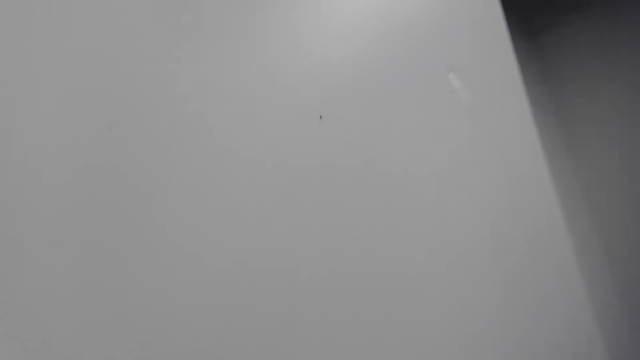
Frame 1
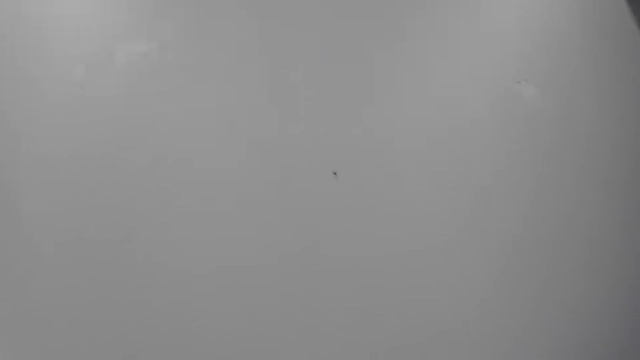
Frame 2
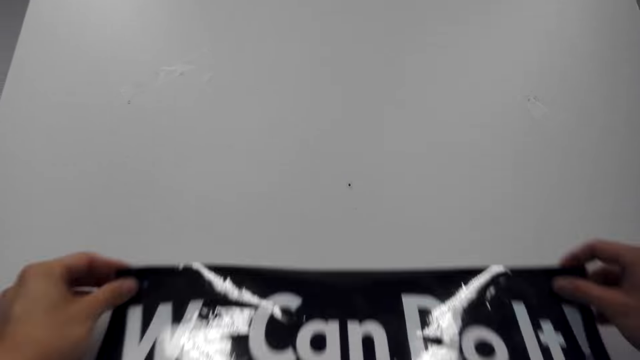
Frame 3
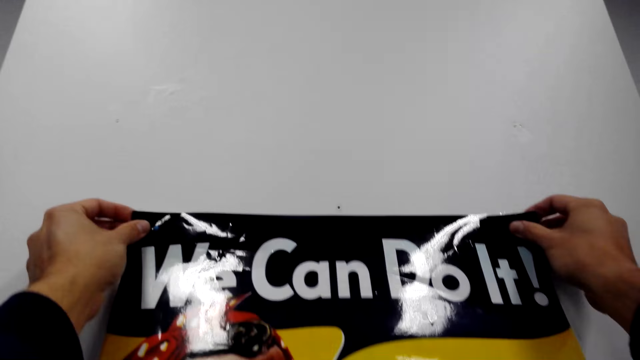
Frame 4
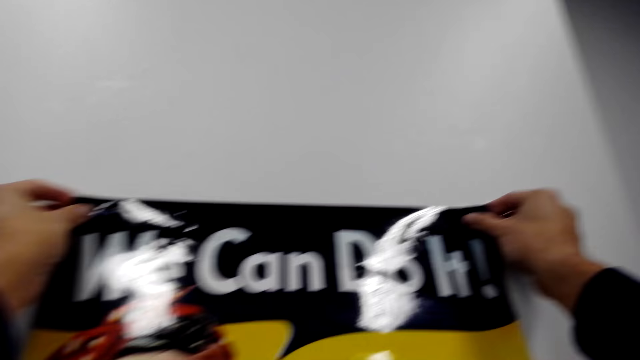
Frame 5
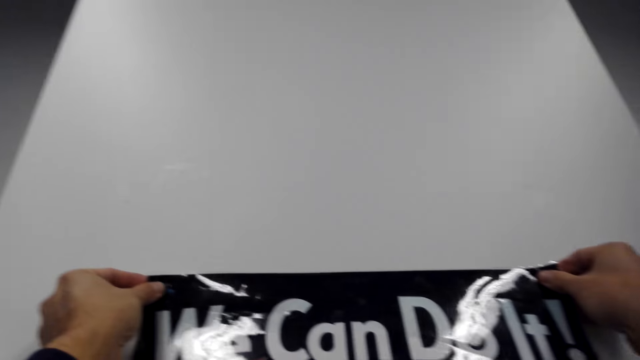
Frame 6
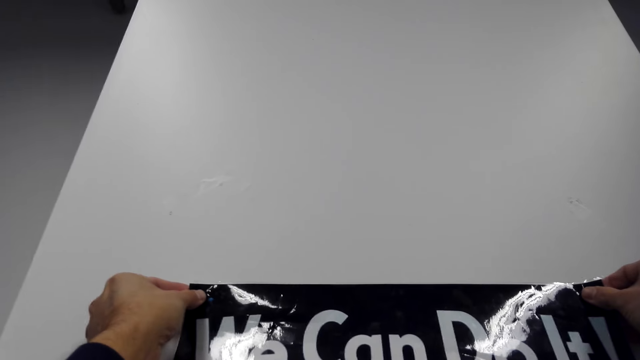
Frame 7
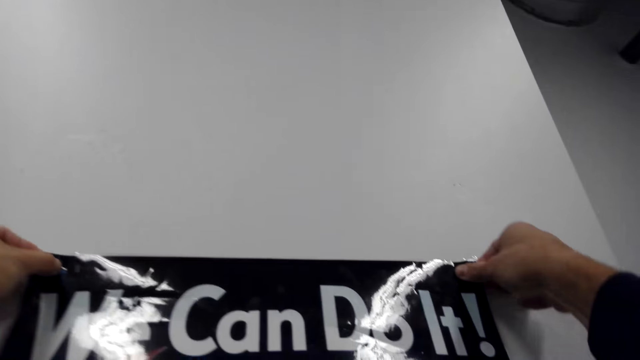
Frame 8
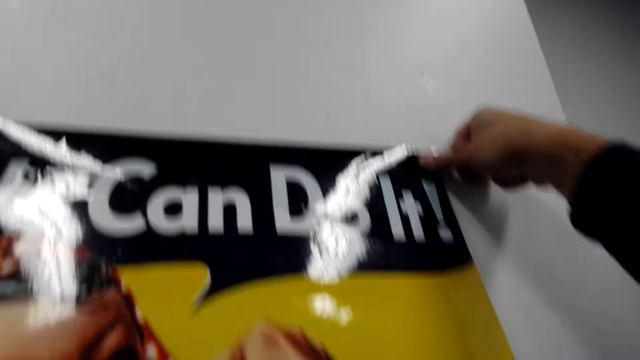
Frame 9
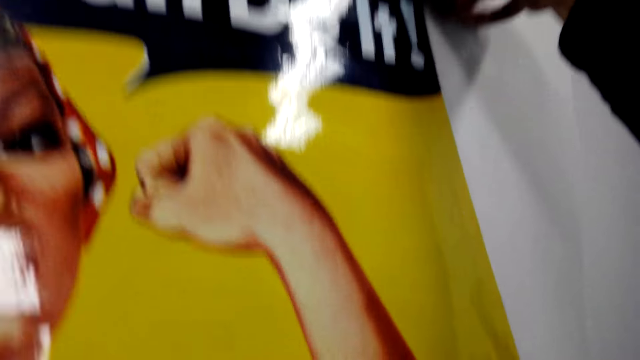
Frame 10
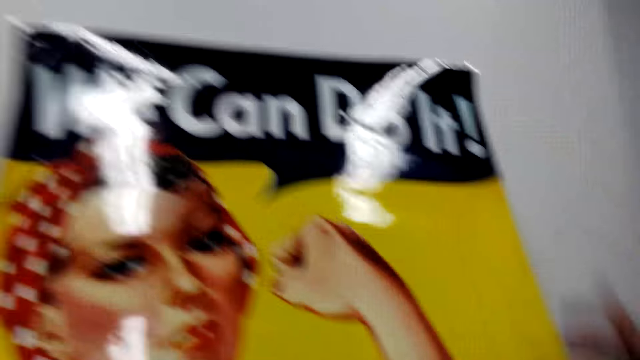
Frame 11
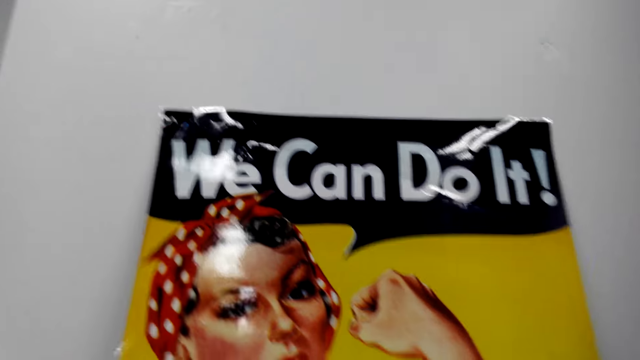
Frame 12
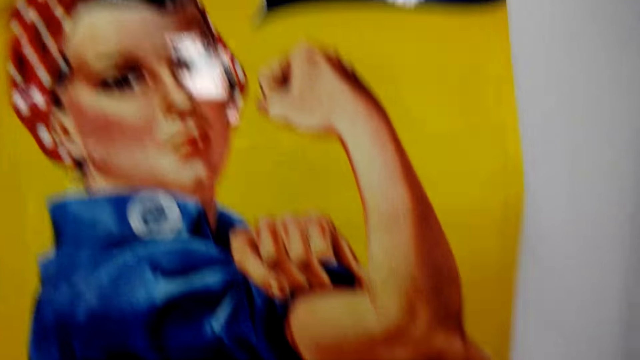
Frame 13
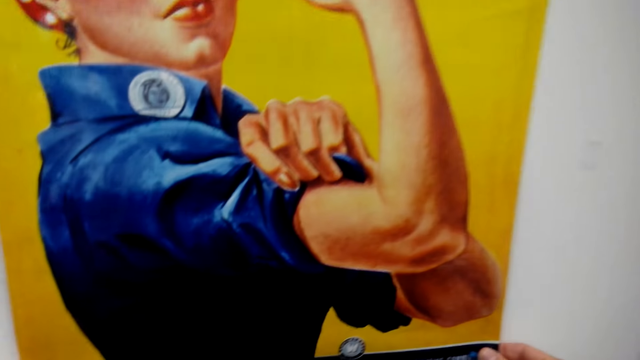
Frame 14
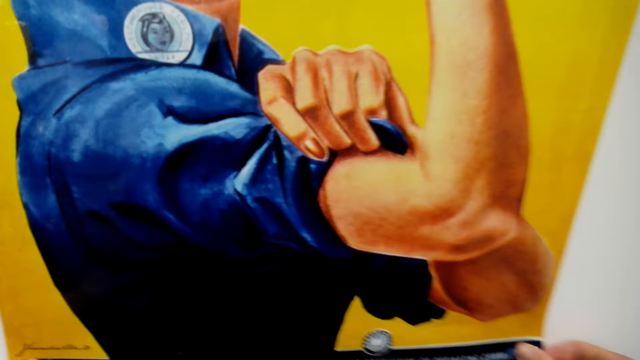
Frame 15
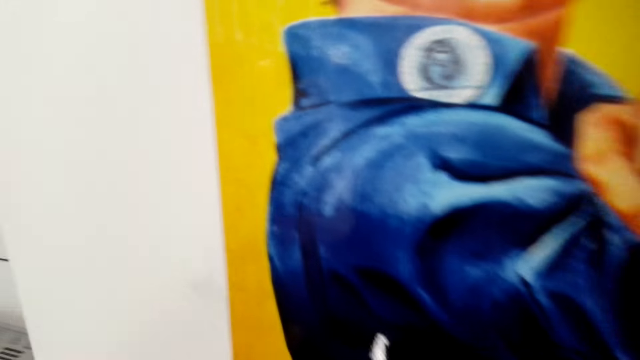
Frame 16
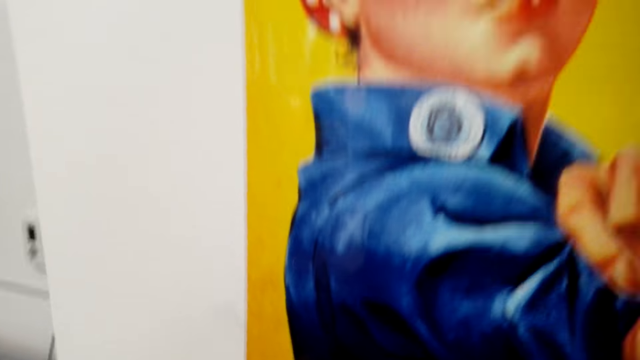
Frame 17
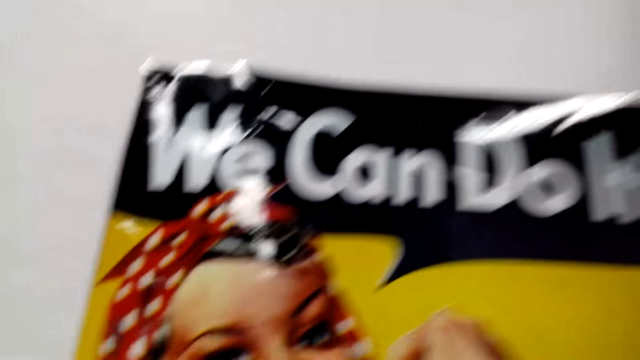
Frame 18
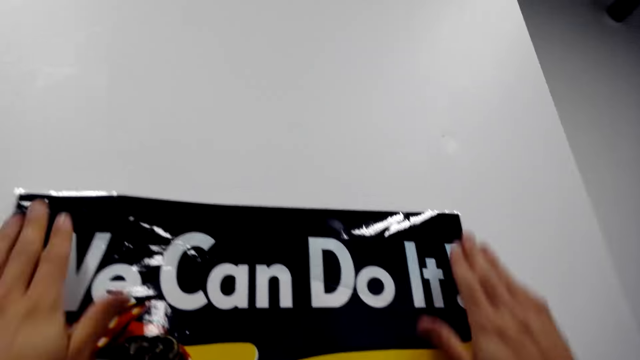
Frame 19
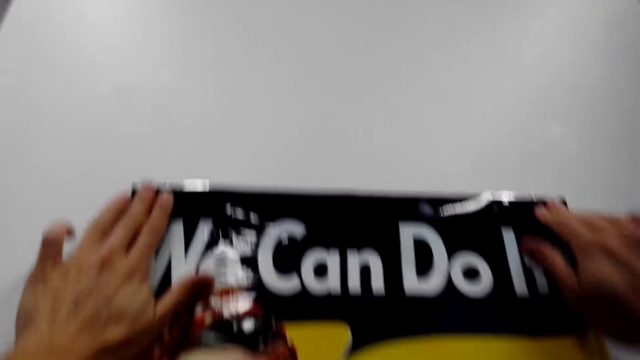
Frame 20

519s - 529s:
The camera wearer sticks wall art on the wall.

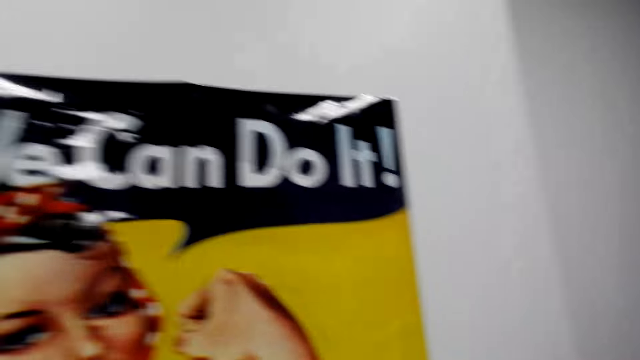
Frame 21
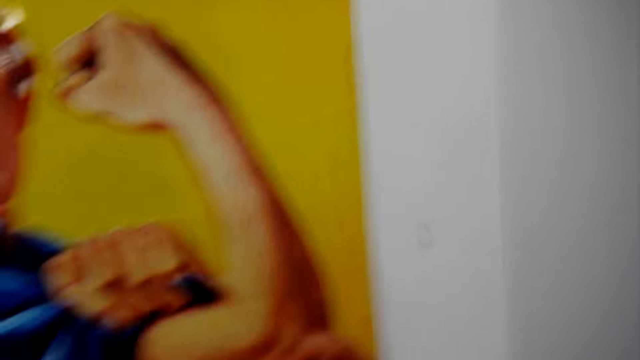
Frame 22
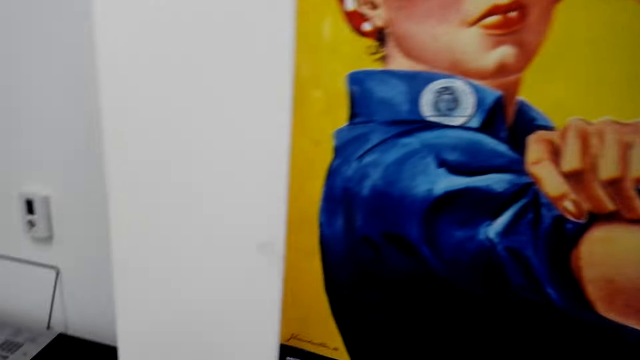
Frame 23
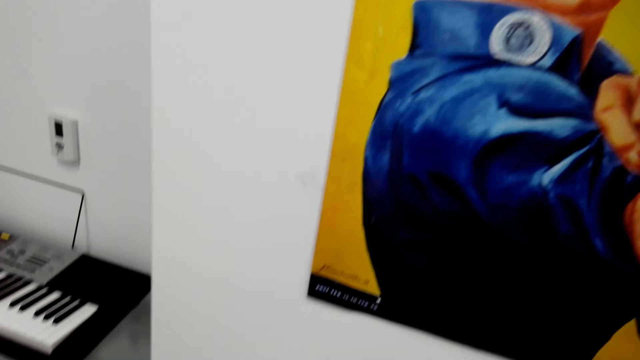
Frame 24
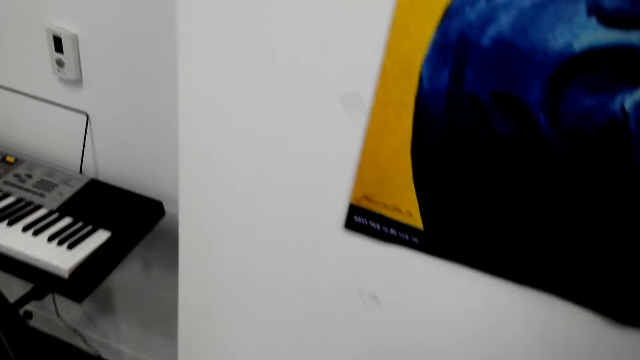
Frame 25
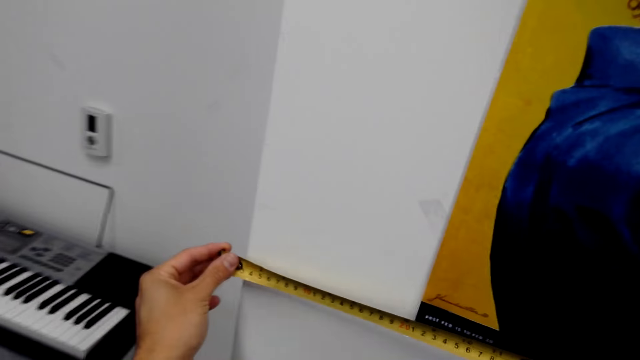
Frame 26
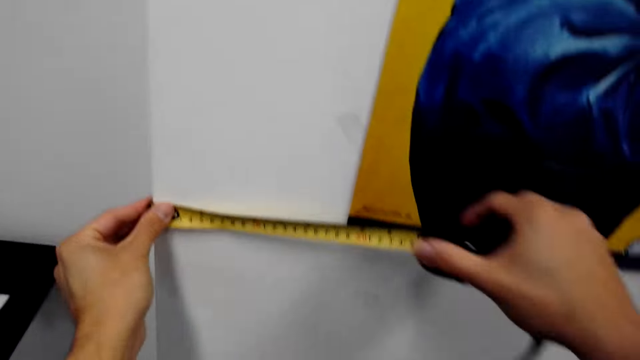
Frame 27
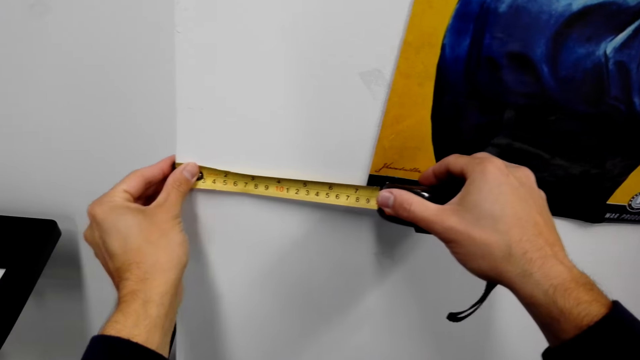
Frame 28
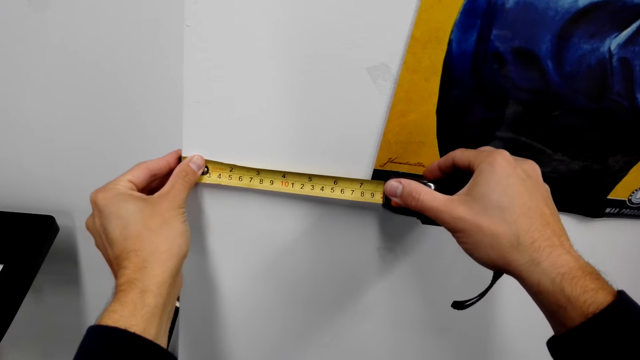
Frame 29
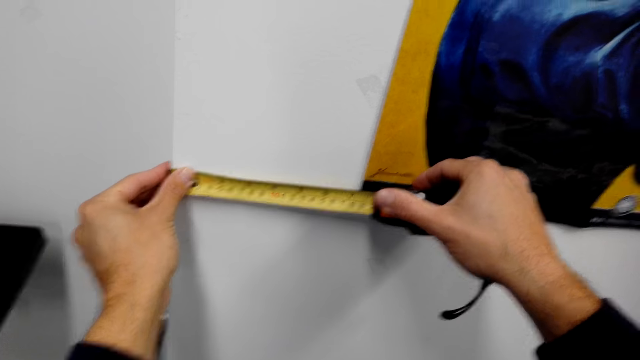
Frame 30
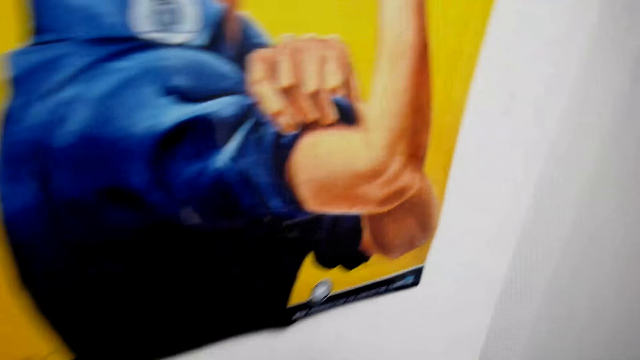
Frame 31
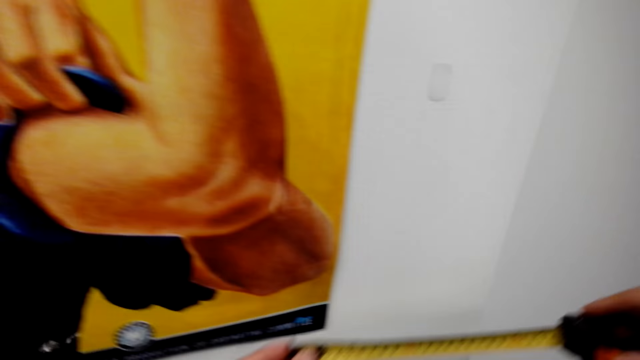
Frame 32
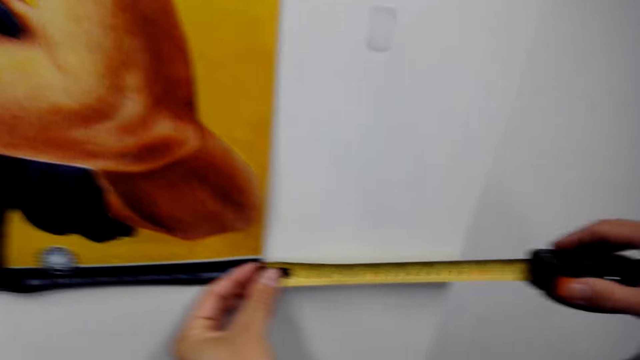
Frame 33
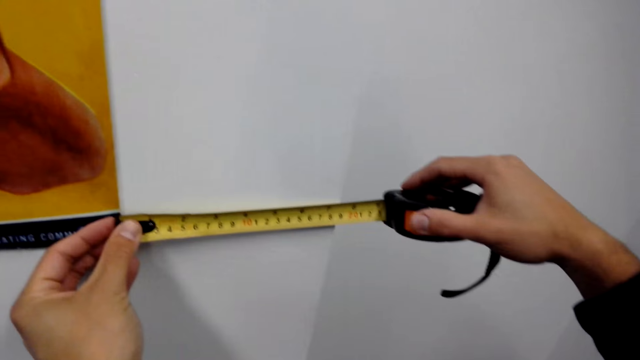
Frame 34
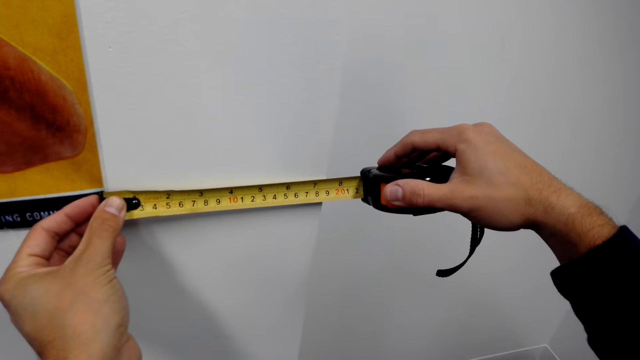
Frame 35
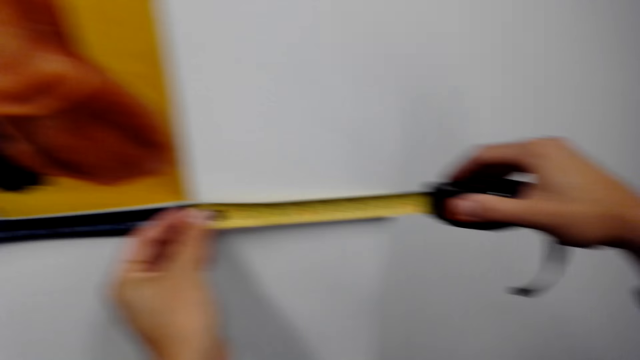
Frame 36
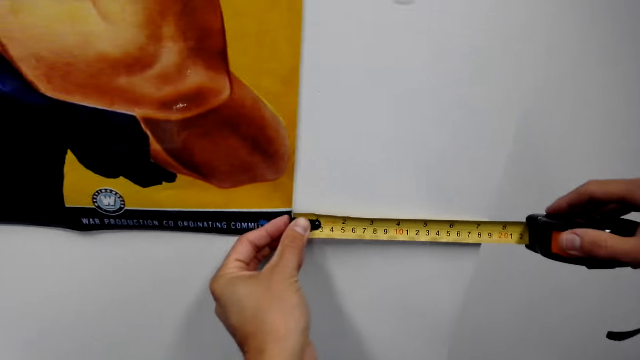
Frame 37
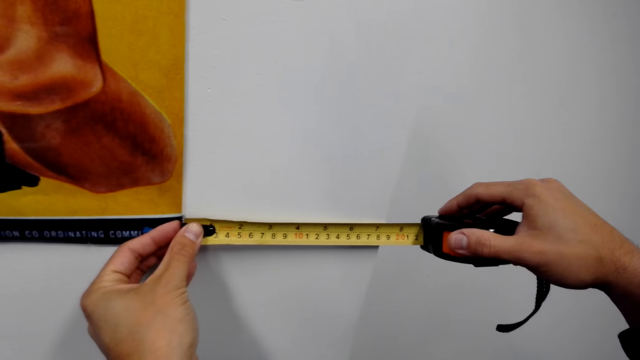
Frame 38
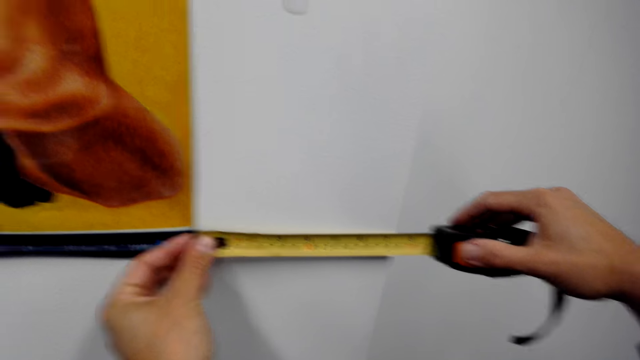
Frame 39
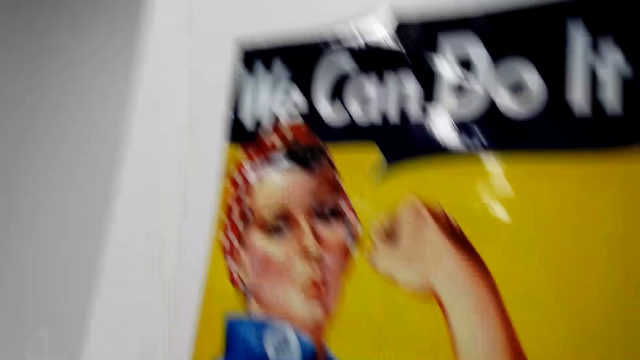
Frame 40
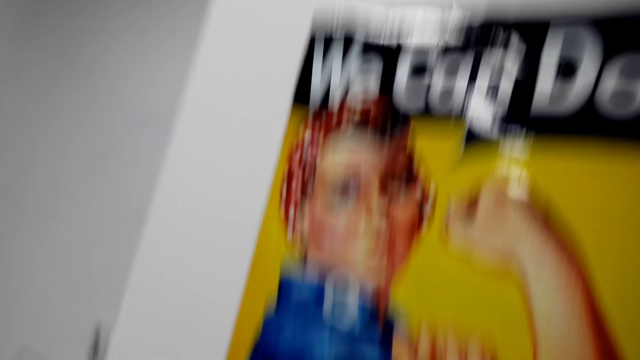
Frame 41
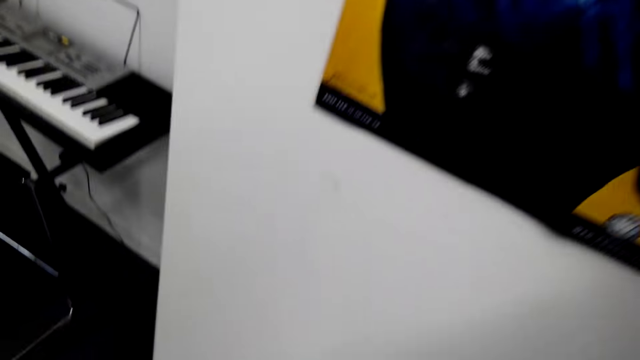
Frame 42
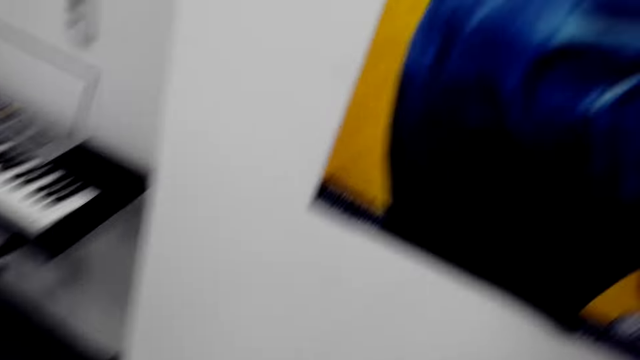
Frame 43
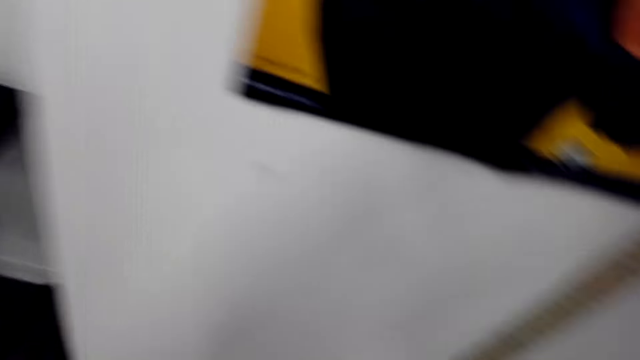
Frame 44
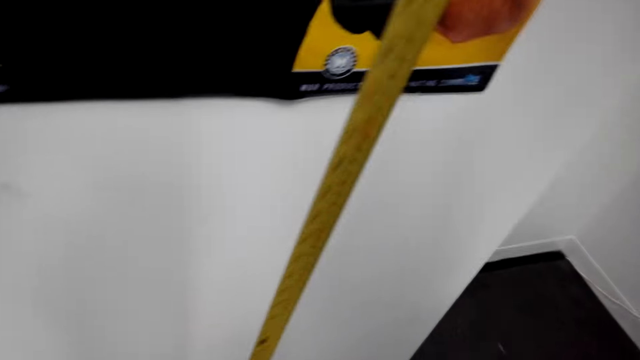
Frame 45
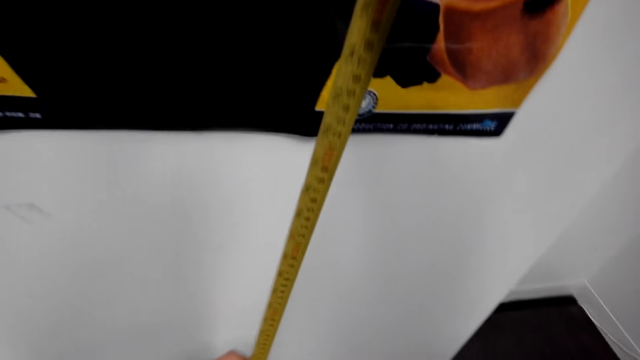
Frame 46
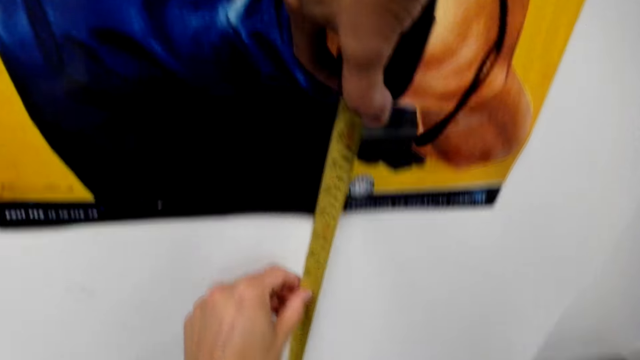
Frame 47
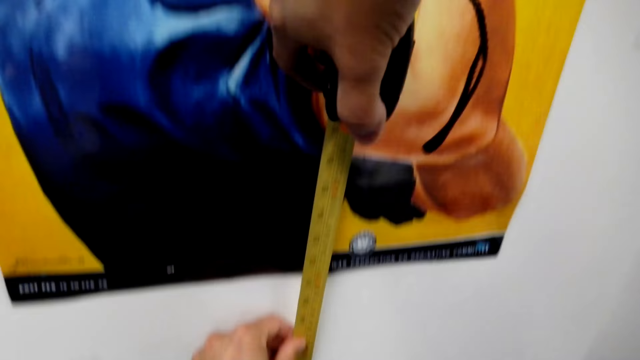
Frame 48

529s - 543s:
The camera wearer measures the wall.
